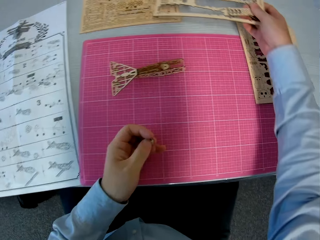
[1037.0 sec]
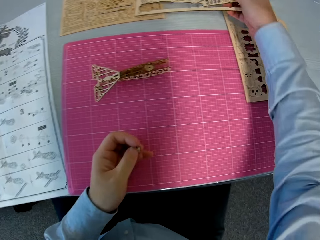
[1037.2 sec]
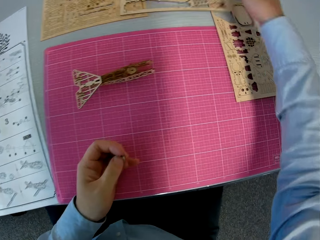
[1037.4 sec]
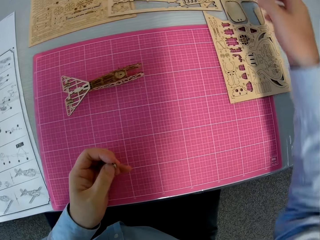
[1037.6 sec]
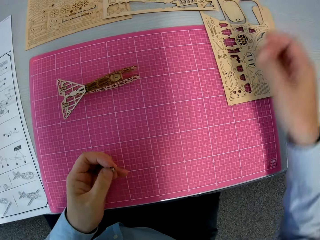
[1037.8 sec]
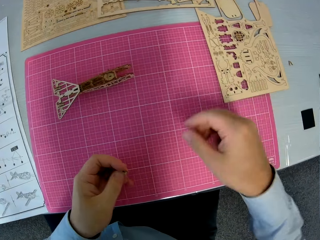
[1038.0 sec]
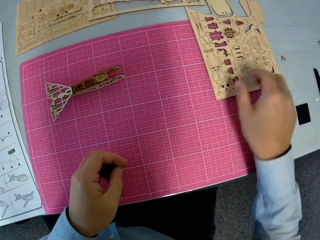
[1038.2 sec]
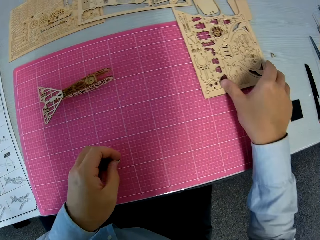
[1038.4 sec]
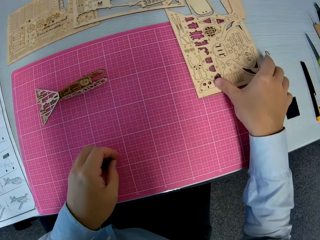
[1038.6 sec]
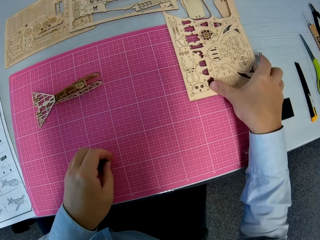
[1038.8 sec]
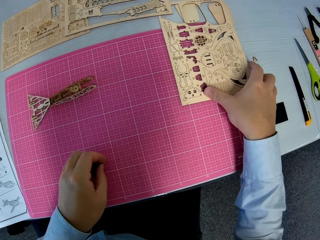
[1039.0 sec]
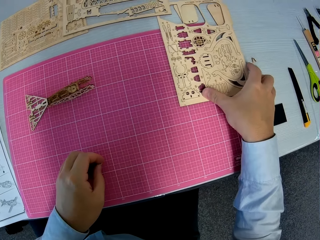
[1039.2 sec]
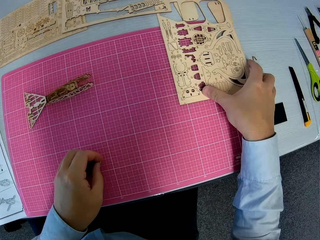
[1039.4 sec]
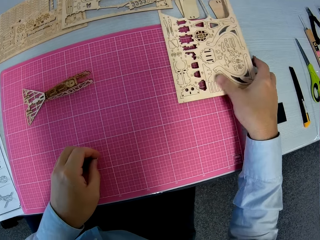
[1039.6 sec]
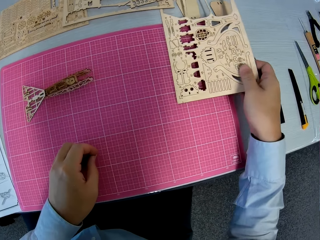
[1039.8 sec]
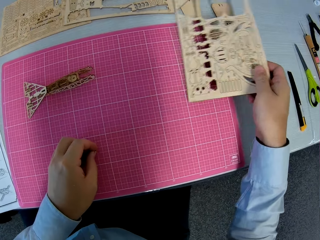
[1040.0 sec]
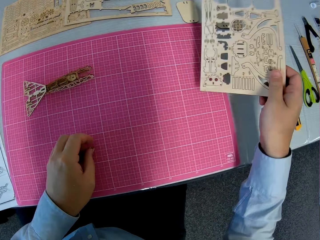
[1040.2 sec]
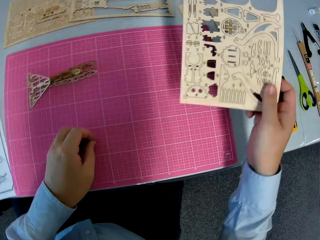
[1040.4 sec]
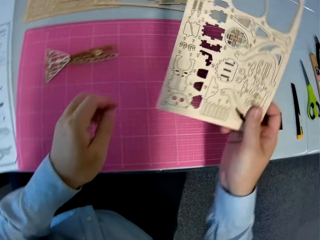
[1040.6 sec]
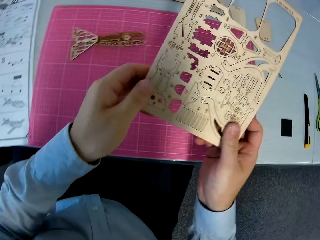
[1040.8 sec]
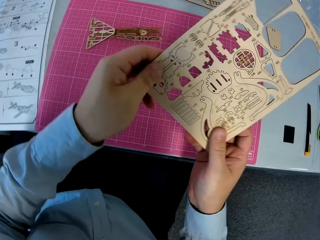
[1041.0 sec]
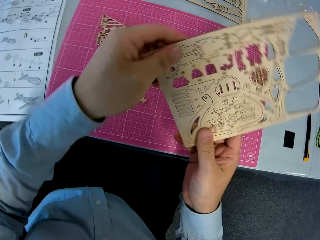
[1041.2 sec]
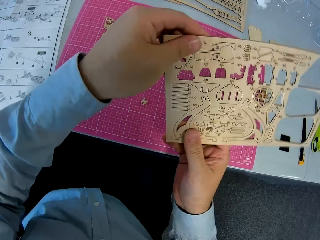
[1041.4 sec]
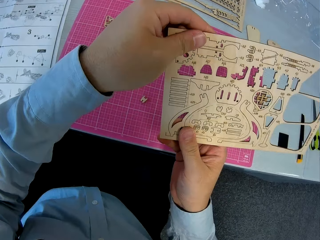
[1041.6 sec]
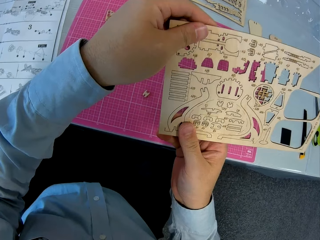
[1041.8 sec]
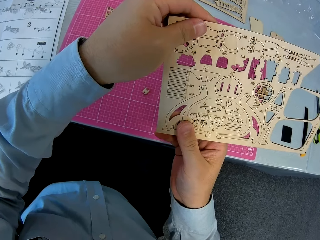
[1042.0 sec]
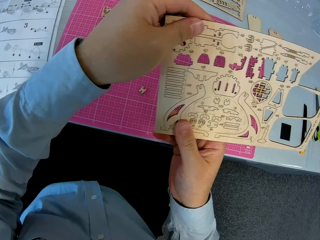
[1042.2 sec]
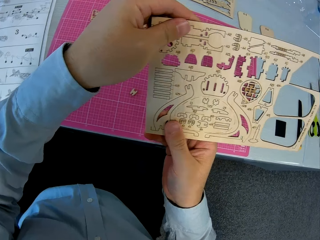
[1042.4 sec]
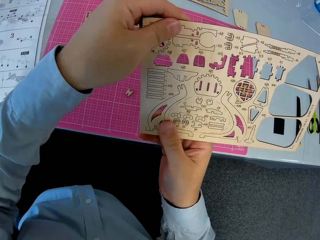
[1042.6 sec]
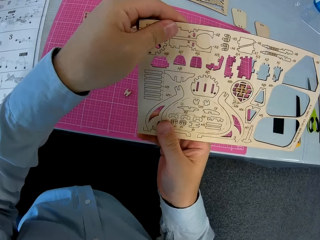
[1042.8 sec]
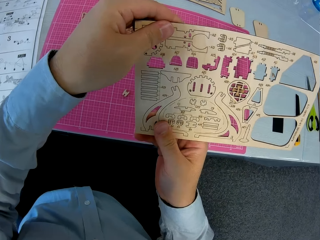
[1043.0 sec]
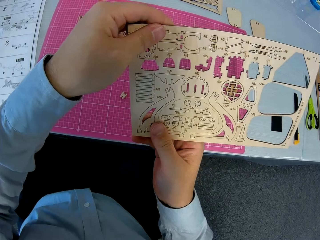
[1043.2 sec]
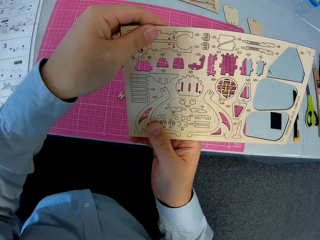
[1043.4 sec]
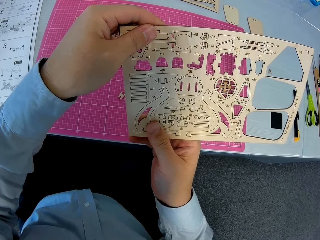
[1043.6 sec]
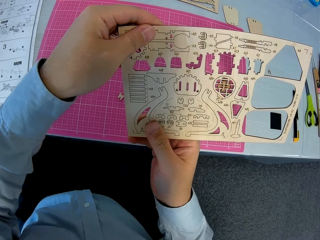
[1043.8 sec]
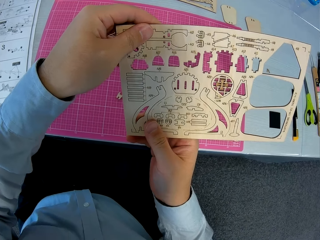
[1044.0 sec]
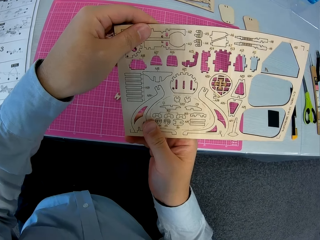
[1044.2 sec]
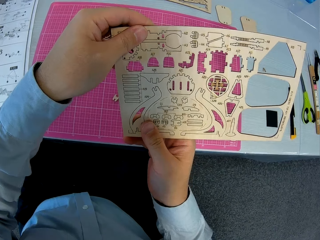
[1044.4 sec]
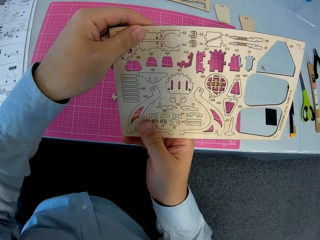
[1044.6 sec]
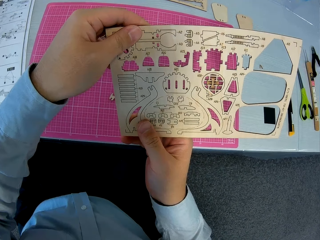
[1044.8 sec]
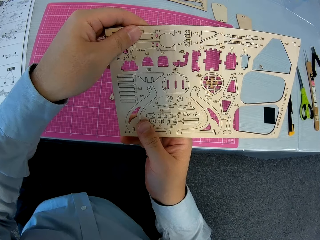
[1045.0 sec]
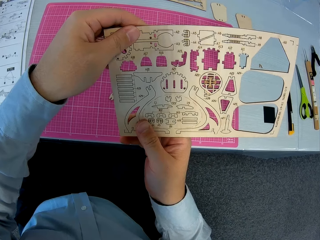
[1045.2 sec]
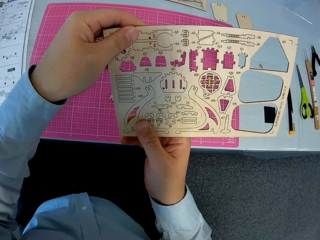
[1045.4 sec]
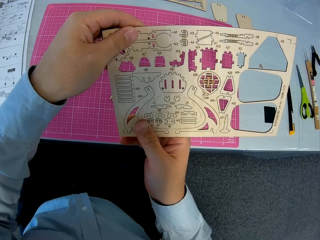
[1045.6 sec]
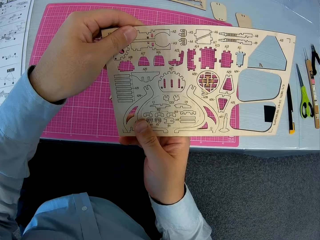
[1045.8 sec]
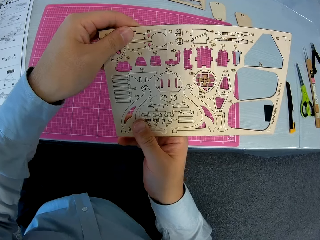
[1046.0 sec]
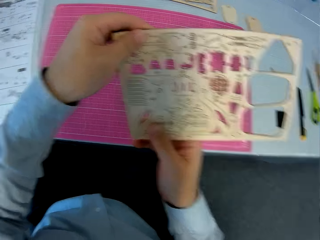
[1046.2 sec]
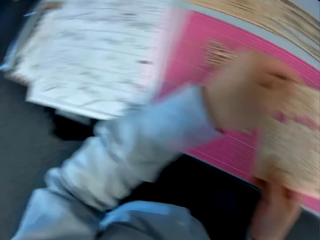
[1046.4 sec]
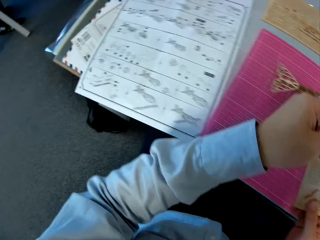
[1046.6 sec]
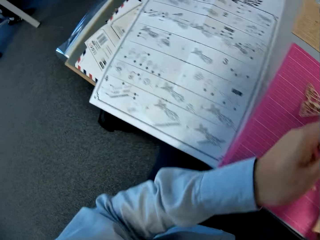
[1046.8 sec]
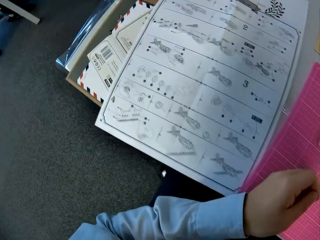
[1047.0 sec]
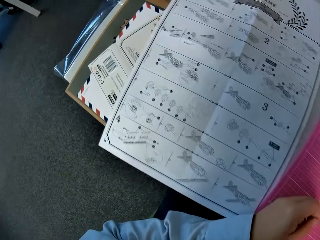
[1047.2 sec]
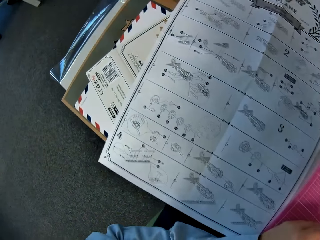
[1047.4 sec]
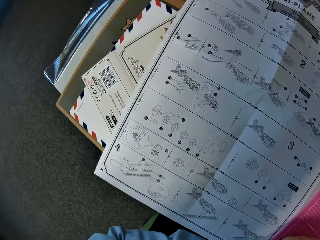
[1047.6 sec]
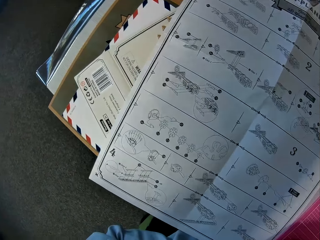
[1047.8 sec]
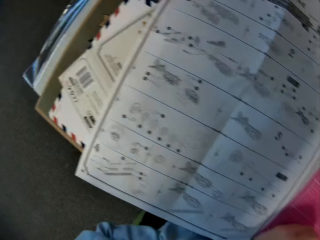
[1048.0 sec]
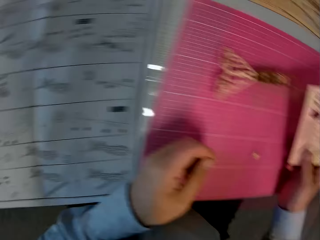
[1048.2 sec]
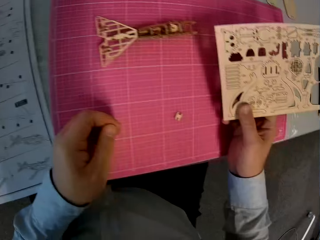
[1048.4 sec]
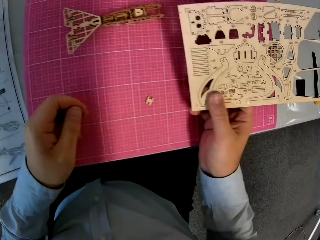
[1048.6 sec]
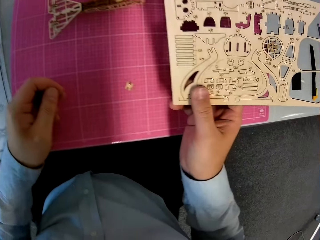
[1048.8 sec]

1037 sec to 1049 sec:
The camera wearer drops the paperwork on the table. They pick another paperwork from the table.

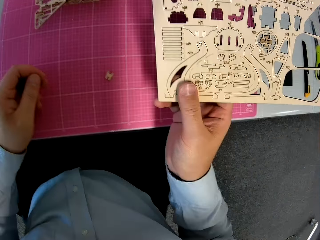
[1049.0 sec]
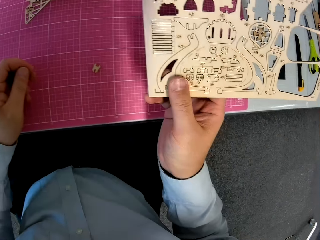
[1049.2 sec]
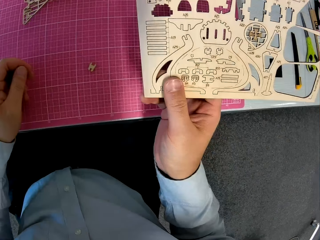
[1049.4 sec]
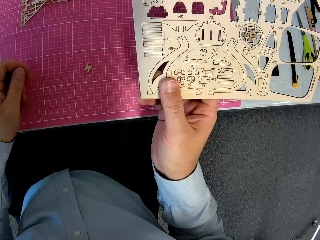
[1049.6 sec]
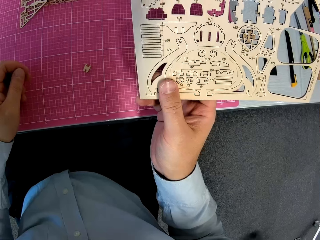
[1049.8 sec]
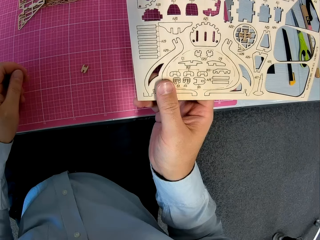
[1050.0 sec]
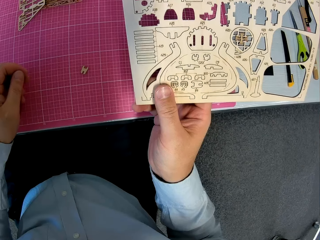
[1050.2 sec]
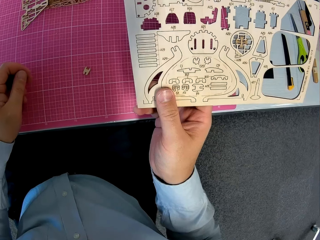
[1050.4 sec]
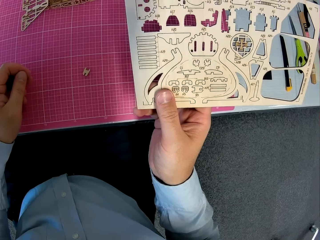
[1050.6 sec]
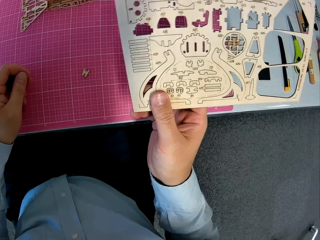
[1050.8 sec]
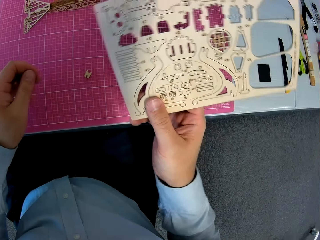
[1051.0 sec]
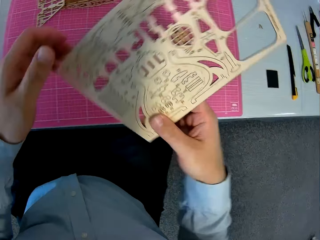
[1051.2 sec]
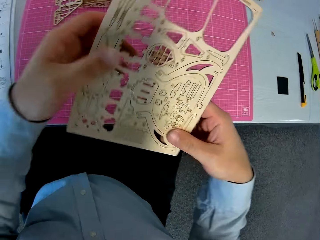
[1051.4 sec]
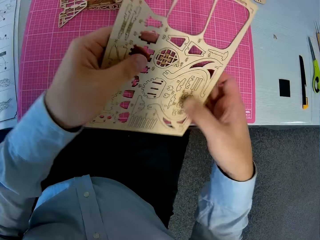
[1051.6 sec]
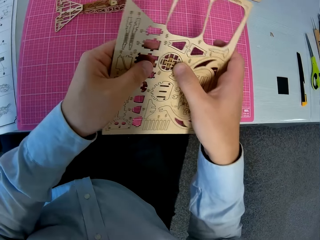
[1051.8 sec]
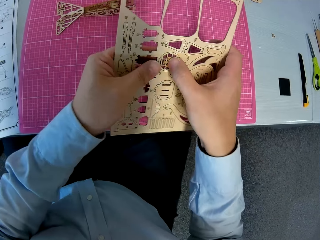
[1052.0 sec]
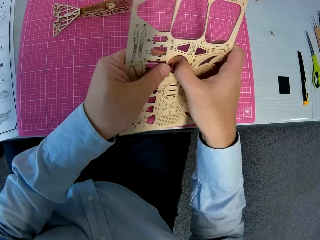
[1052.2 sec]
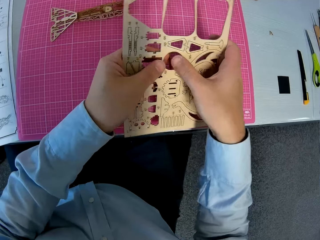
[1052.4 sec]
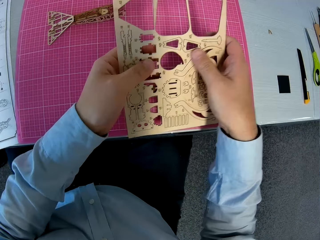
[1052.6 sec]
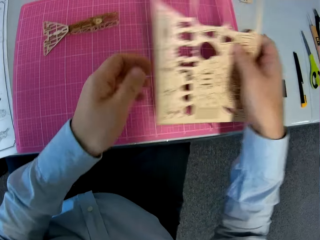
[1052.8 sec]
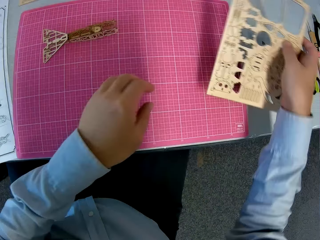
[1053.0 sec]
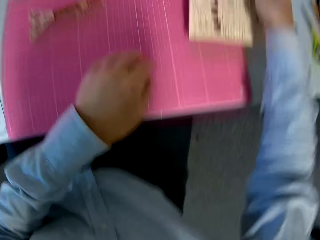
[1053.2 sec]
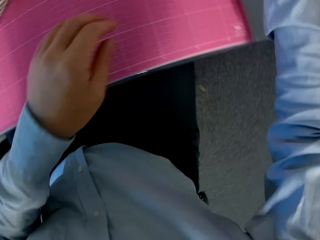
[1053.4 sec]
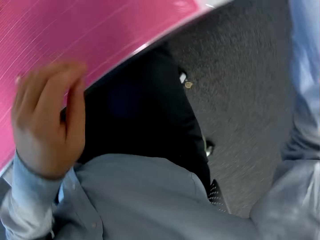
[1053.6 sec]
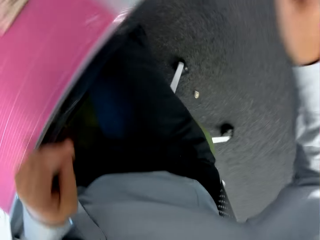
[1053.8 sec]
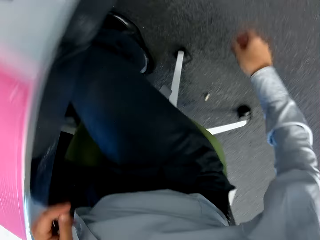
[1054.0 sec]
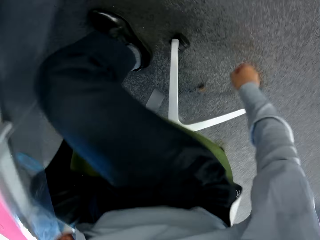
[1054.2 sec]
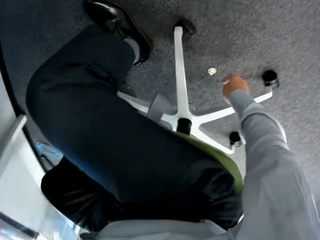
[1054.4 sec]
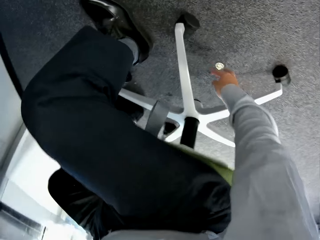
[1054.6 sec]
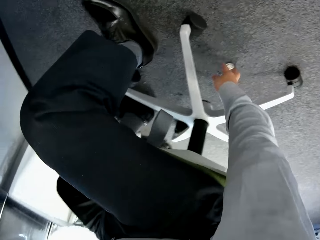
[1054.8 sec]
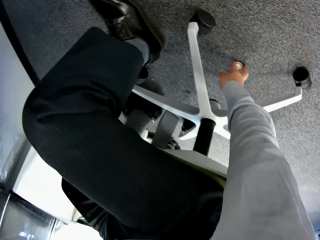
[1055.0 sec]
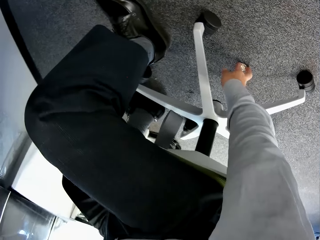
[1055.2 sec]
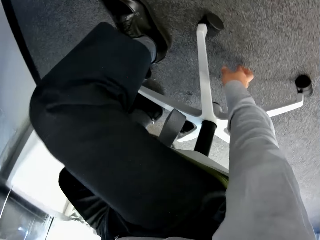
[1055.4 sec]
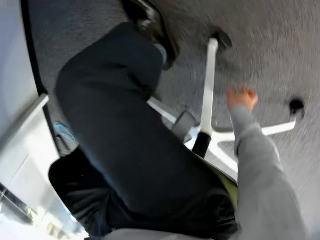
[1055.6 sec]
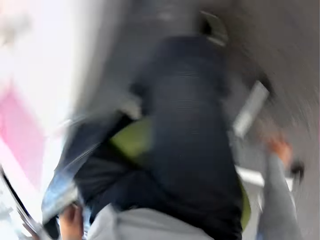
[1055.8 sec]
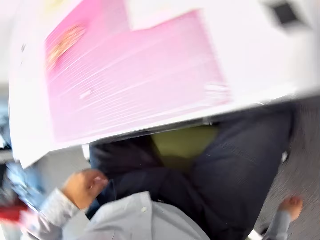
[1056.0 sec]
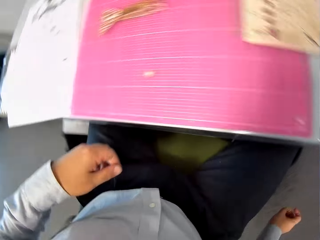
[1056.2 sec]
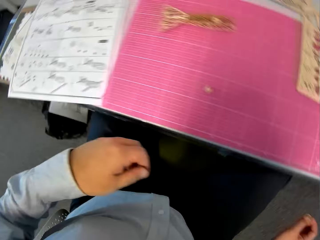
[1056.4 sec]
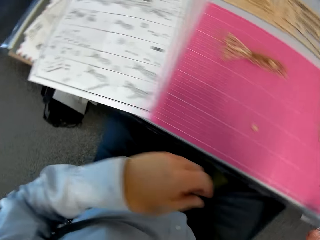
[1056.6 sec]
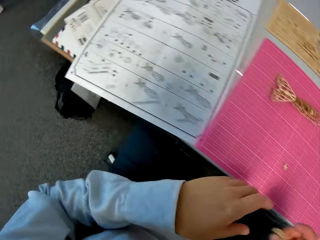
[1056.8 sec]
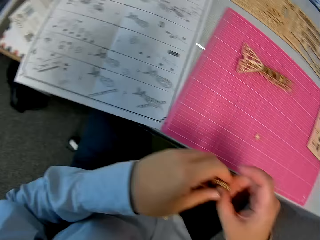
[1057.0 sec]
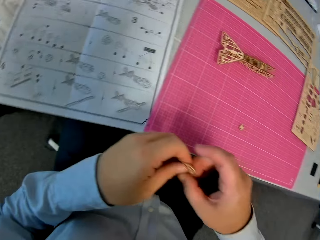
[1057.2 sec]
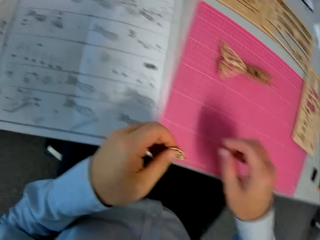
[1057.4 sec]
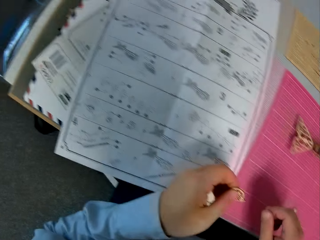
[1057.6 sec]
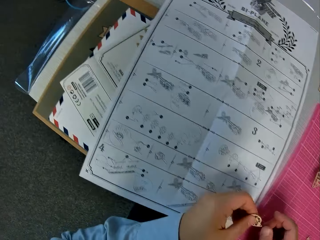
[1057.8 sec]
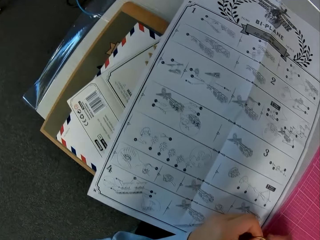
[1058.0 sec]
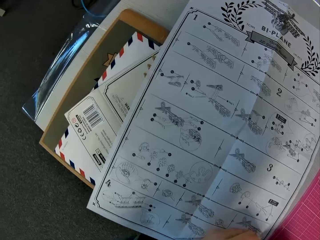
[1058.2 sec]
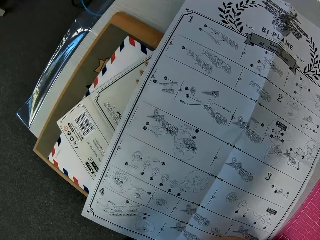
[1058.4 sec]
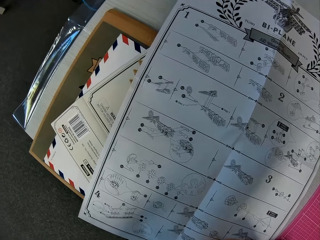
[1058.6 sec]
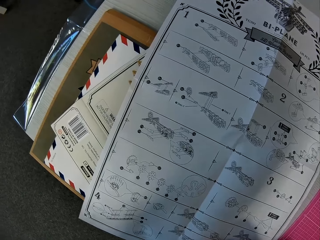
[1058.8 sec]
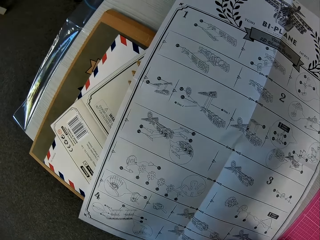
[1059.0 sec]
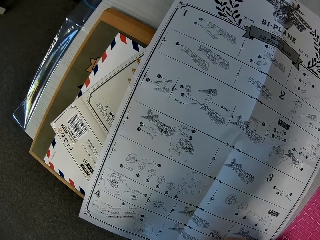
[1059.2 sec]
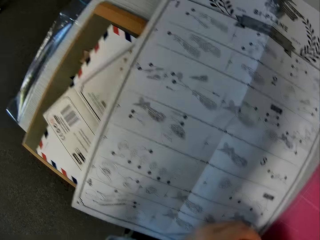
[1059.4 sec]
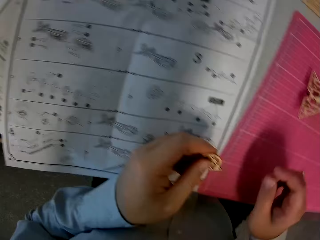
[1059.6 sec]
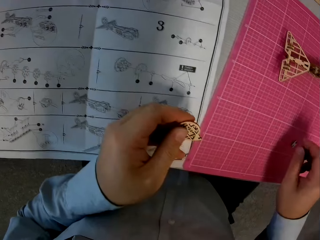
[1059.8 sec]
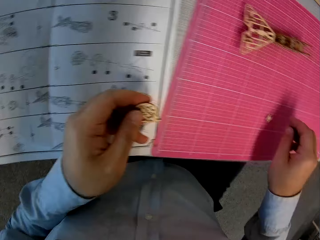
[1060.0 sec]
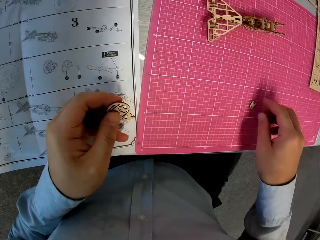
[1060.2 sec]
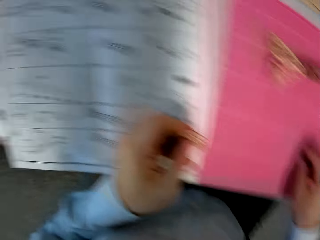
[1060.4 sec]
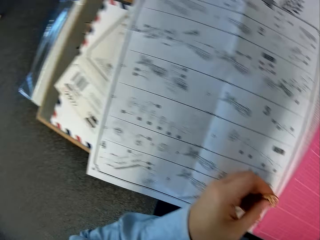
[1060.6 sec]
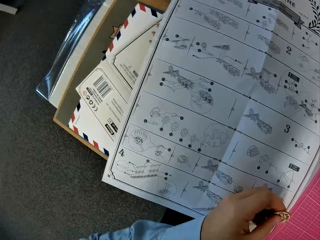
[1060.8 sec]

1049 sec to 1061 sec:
The camera wearer removes pieces from the paperwork. They pick a piece of paperwork from the ground.
